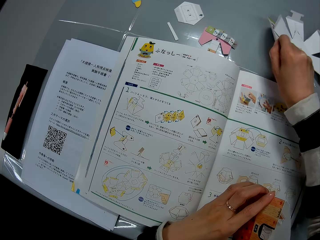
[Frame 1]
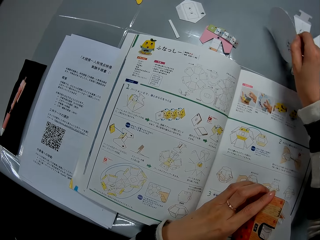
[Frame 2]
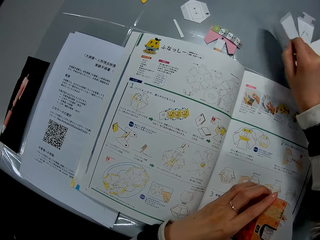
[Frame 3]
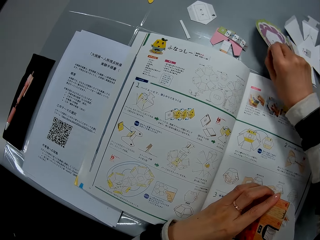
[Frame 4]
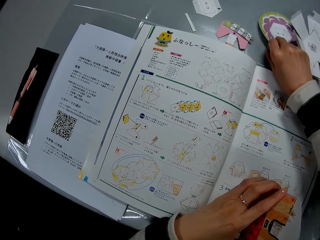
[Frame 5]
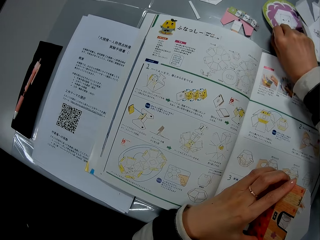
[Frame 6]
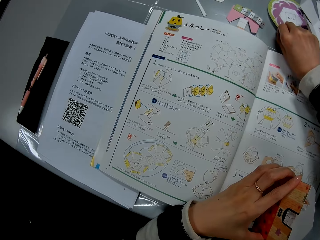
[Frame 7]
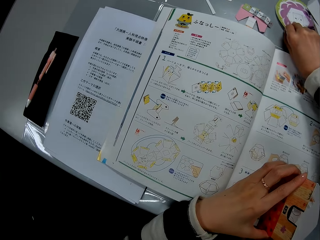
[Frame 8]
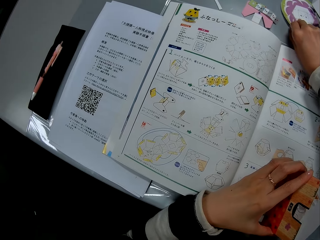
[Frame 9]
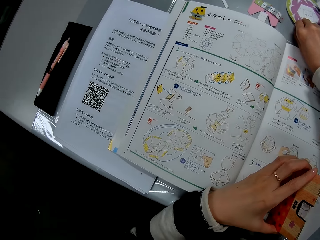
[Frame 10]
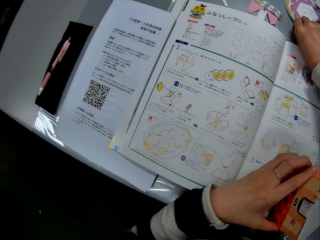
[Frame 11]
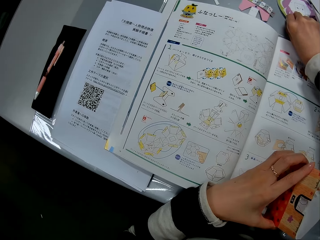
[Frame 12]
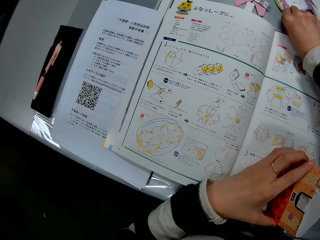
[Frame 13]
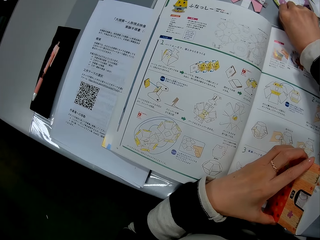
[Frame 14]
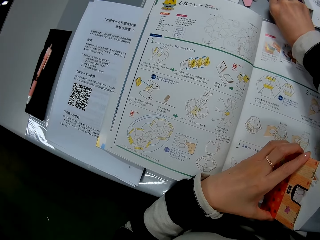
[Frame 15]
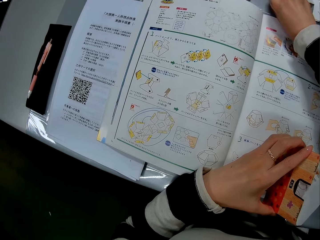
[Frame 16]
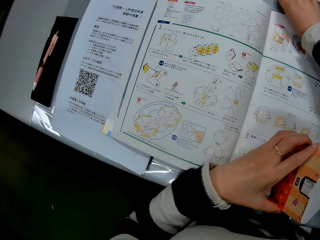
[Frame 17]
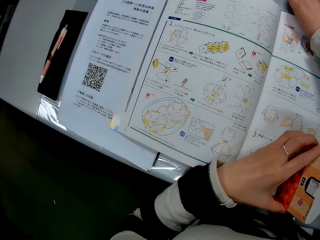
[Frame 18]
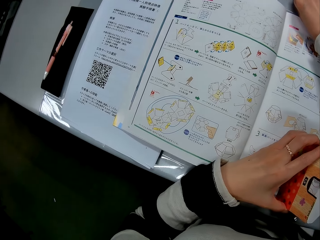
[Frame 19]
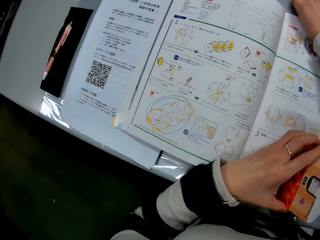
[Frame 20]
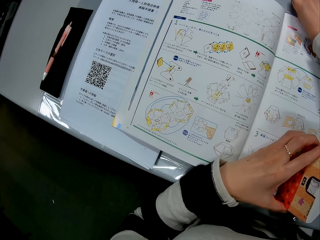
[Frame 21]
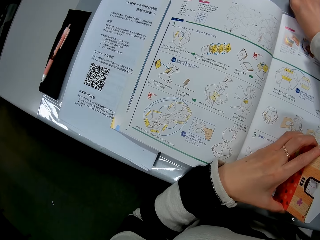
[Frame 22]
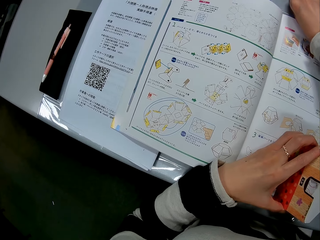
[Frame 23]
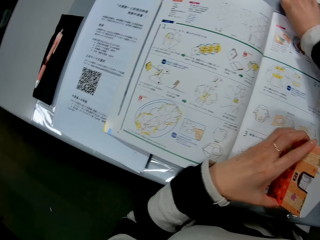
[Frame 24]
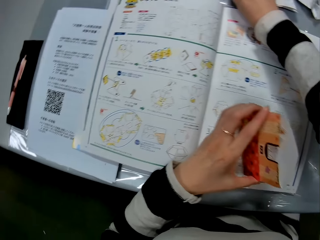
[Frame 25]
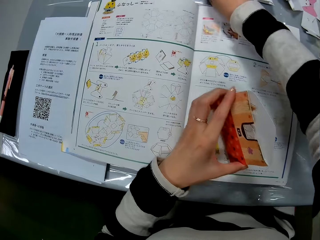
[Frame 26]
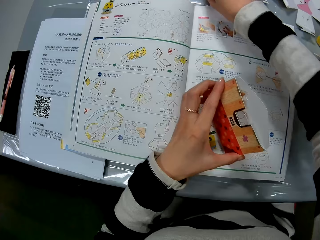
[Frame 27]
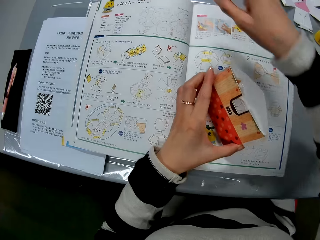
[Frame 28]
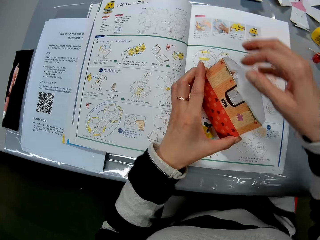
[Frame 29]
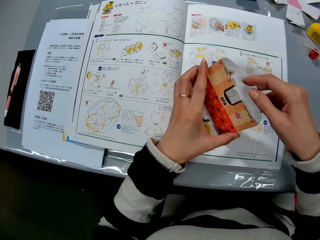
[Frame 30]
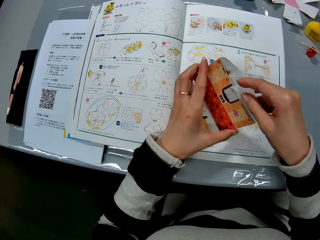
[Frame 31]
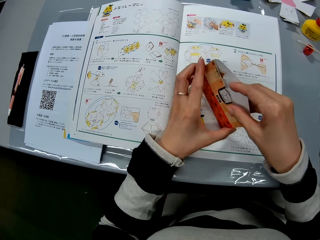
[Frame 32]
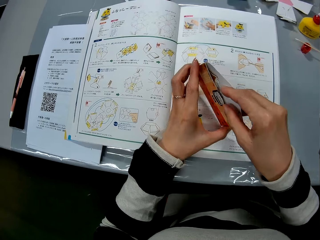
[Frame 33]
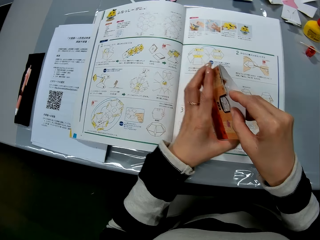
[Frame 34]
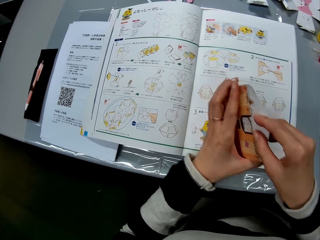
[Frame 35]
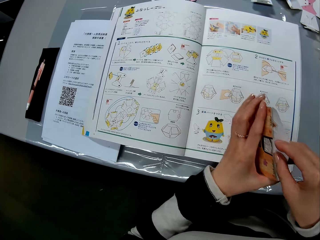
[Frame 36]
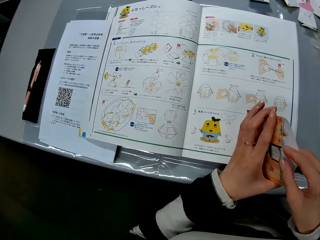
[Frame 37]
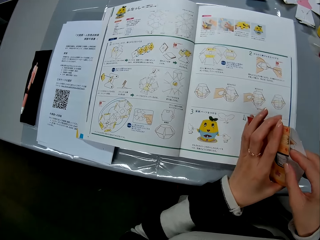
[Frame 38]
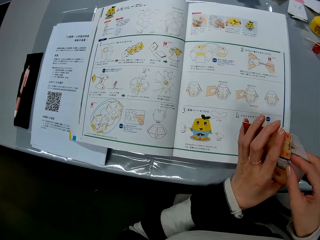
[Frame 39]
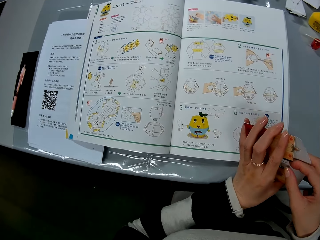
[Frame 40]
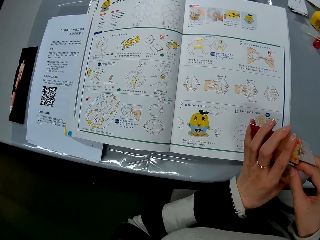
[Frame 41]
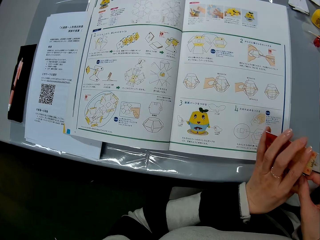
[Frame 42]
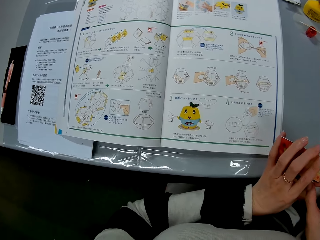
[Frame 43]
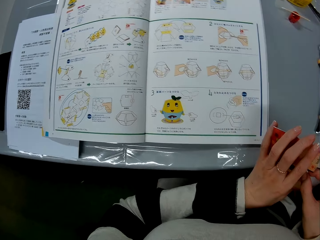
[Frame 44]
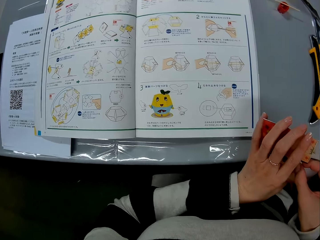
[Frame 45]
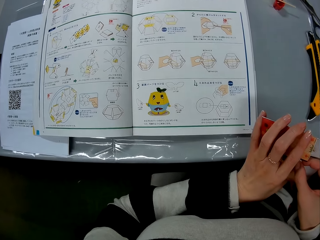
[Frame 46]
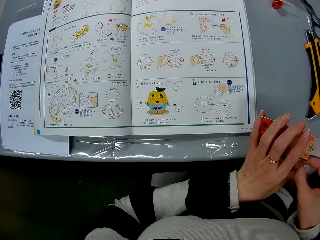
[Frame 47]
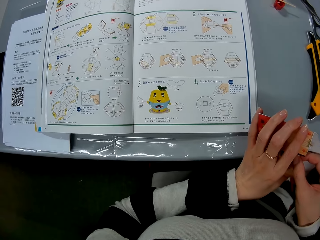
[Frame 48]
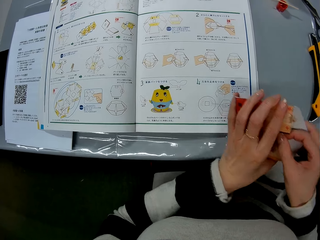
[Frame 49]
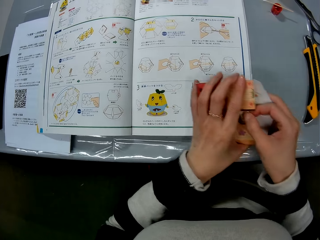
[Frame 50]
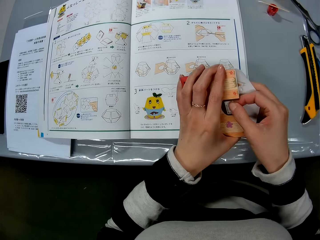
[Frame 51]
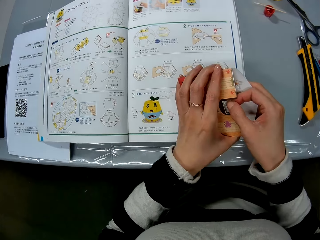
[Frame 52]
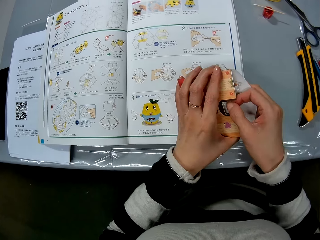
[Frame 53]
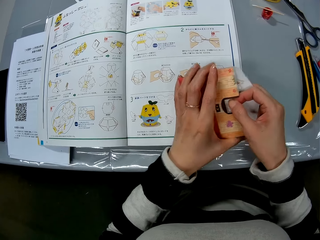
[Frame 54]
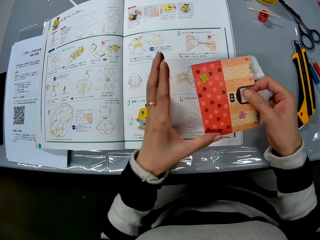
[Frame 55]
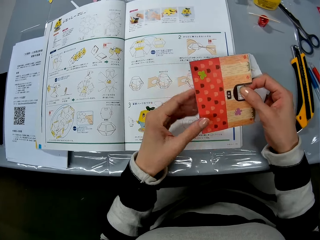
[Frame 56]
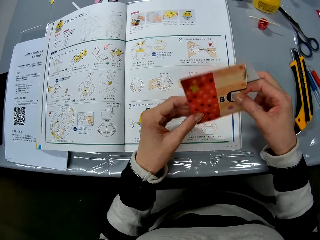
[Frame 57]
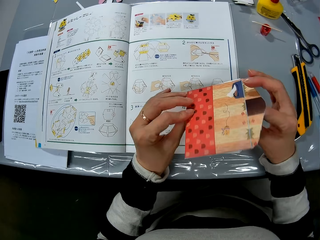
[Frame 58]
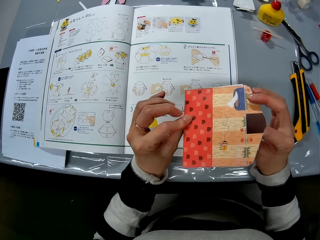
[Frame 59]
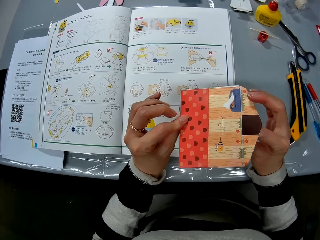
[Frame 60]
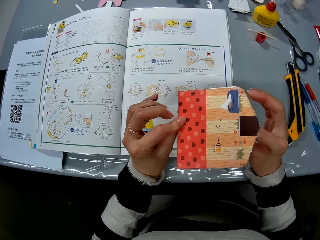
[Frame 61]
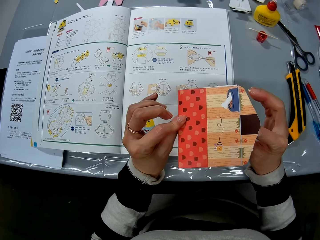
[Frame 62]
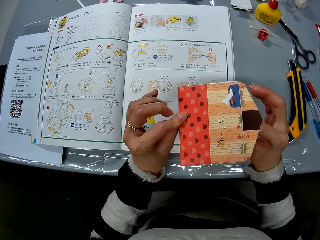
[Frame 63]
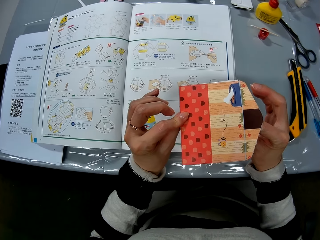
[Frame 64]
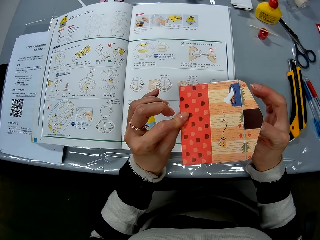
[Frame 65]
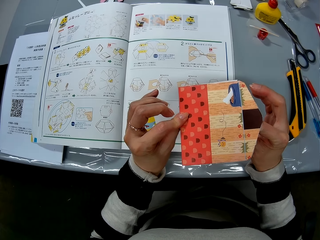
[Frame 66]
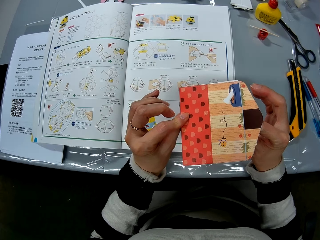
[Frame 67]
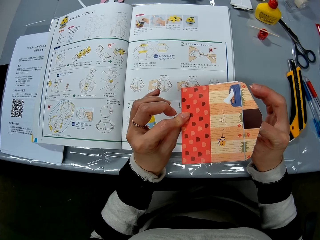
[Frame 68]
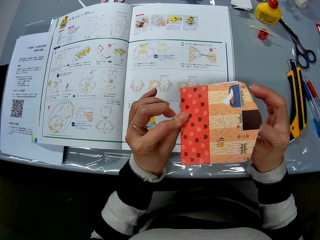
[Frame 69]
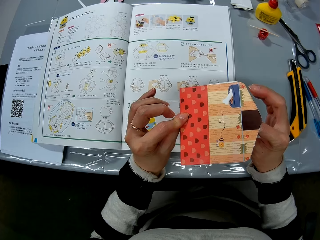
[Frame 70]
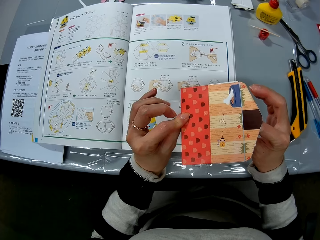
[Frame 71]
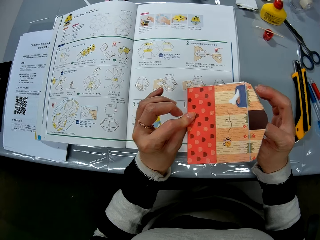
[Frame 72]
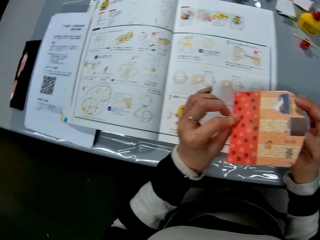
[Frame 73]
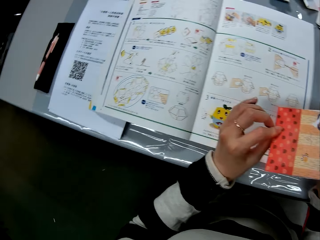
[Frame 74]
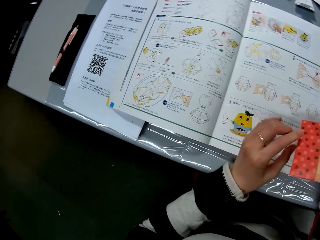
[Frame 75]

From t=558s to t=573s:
The camera wearer lifts up a craft paper from the table with her right hand. She holds another card on the table. She drops the craft paper on the table. She dips her right hand into the envelope, holds the other card with both hands and looks at the card. She turns over the envelope in her hand and looks at the envelope in her hands.

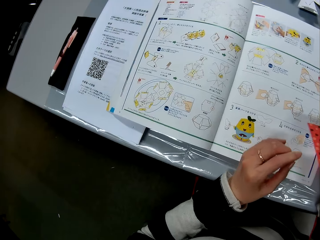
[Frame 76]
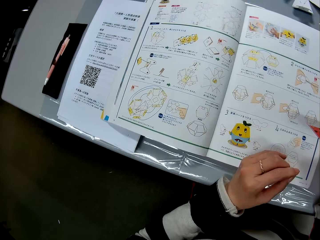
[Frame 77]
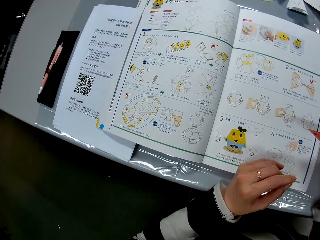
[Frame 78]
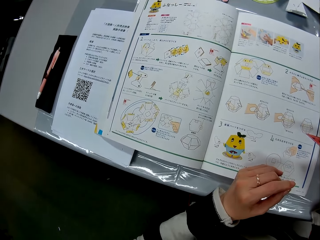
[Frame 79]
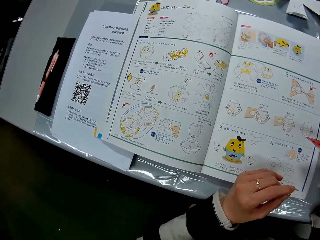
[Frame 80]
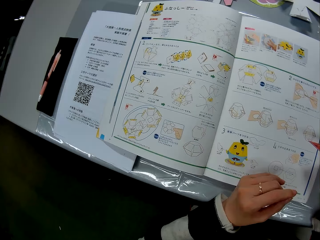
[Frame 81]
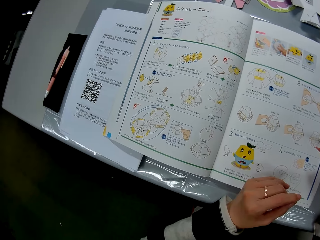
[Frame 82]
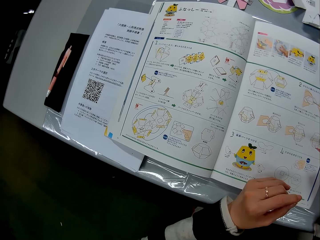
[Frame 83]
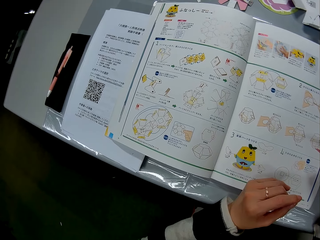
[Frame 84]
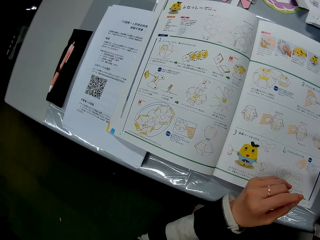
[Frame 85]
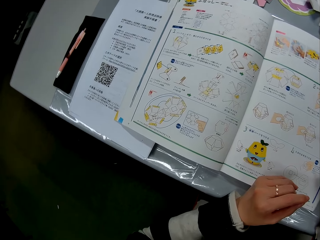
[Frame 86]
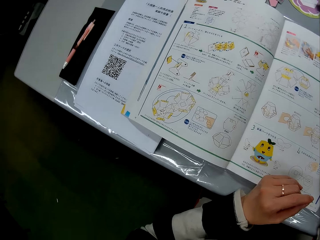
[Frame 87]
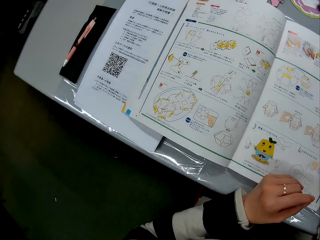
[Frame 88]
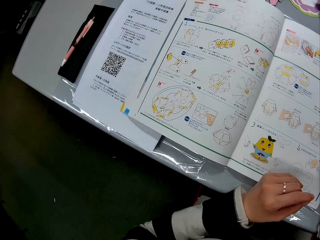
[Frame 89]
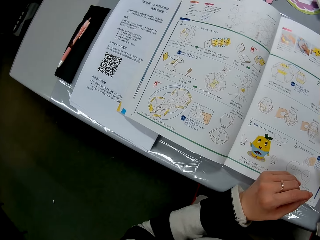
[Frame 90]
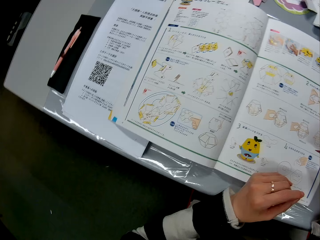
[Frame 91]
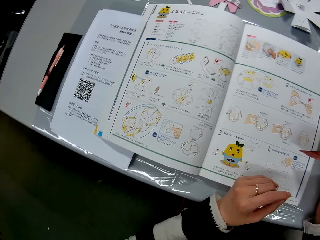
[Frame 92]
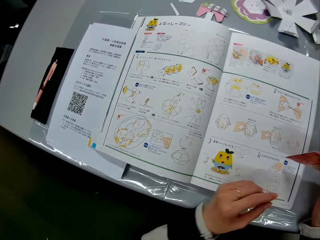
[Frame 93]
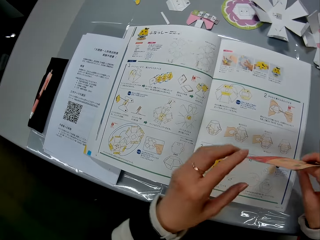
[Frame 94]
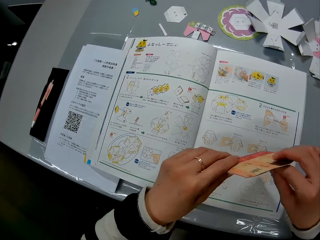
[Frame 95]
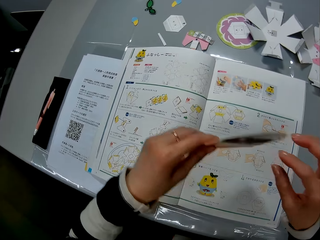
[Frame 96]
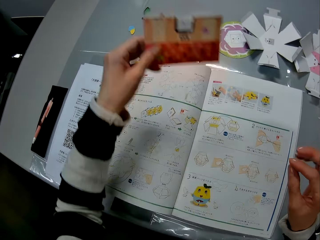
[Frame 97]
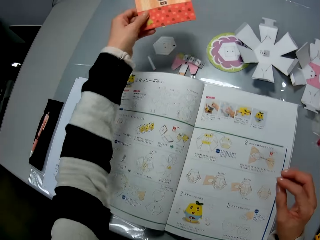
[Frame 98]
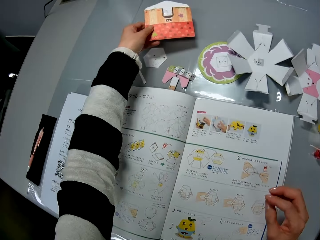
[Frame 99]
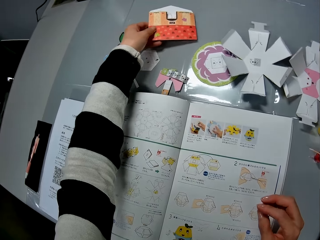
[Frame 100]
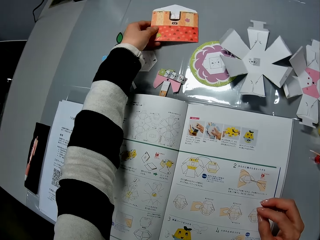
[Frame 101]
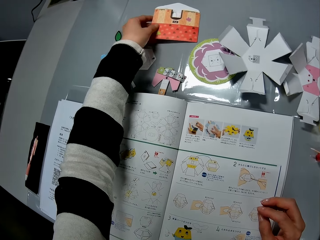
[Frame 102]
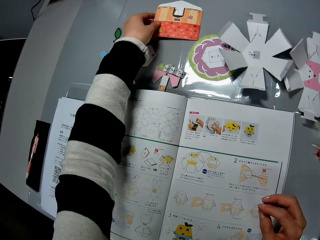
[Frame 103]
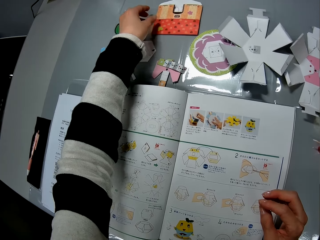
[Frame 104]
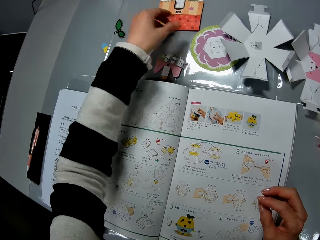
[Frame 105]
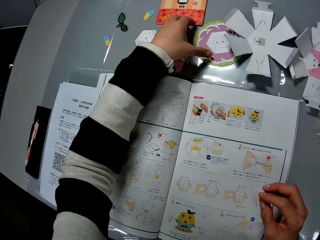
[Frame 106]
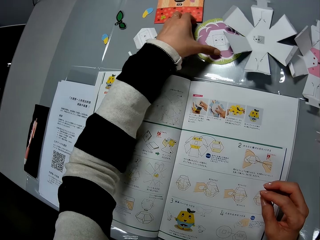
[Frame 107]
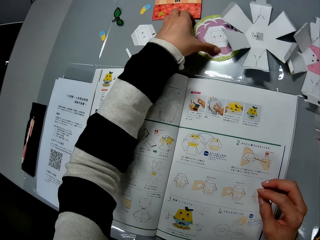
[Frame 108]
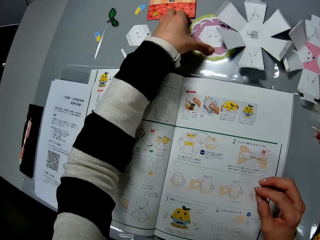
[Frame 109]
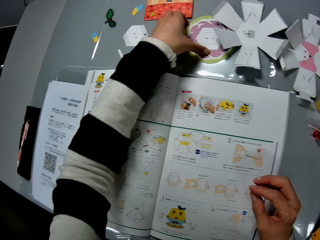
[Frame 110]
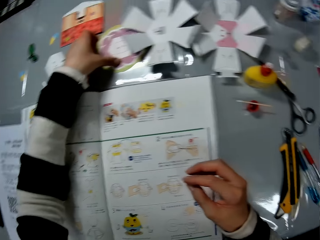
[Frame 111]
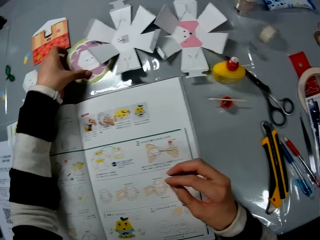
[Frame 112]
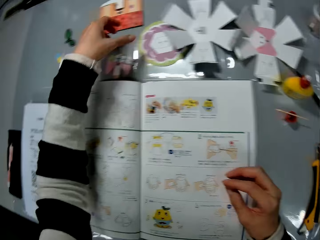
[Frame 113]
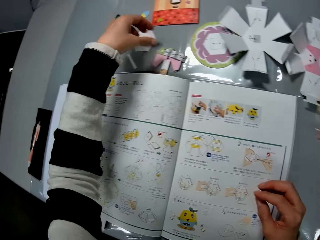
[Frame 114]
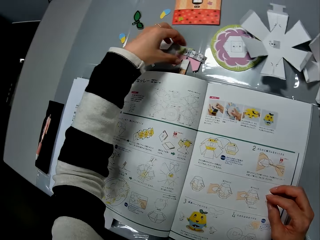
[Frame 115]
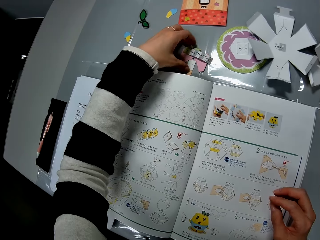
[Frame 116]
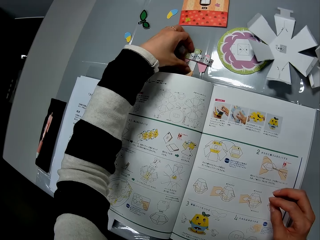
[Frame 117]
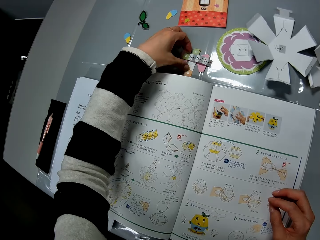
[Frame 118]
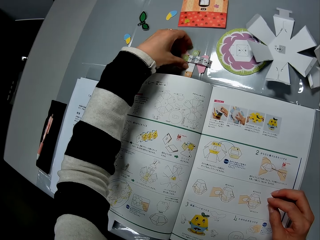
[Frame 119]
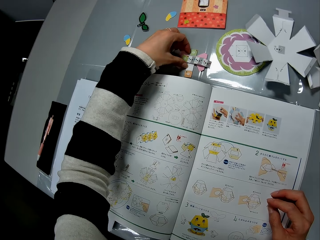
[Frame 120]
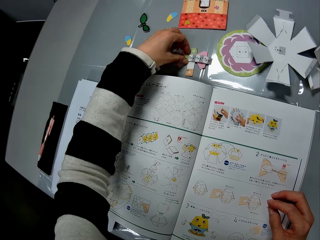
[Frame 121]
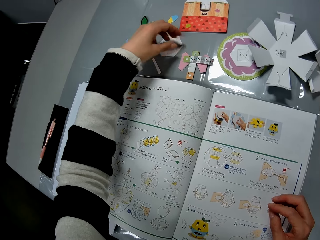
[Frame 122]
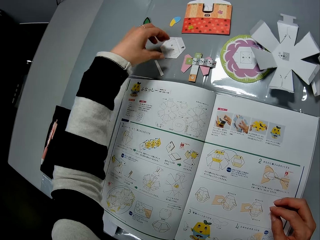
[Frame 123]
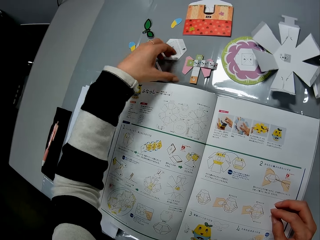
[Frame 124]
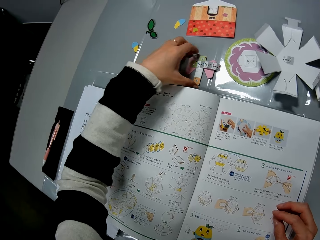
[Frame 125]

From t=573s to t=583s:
The camera wearer looks at the book on the table. She transfers the envelope from her right hand to her left hand and drops the envelope on the table. She touches the craft paper on the table with her left hand. She picks up two pieces of craft paper from the table.
